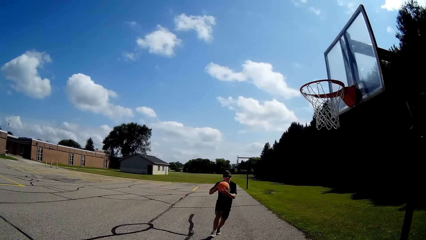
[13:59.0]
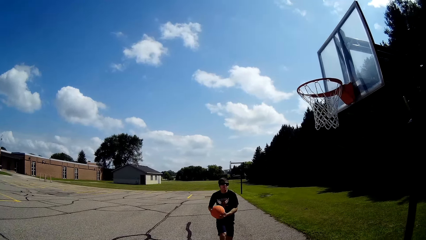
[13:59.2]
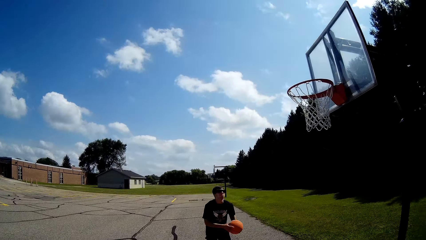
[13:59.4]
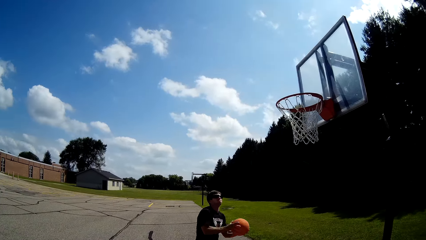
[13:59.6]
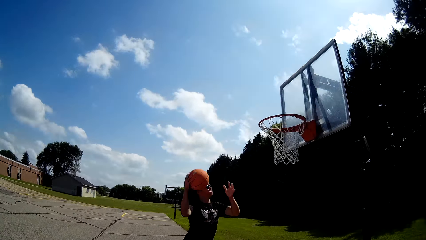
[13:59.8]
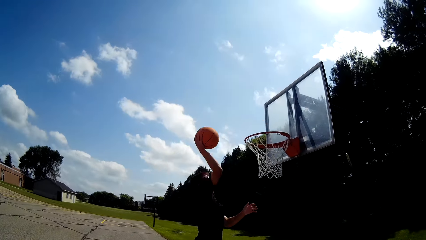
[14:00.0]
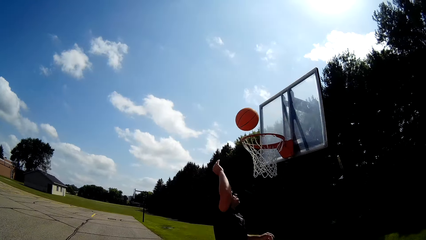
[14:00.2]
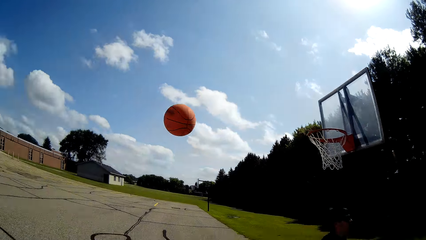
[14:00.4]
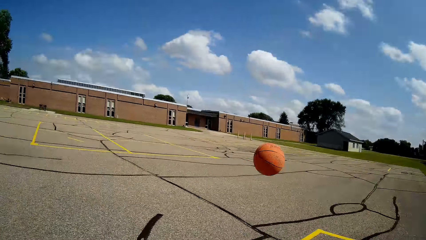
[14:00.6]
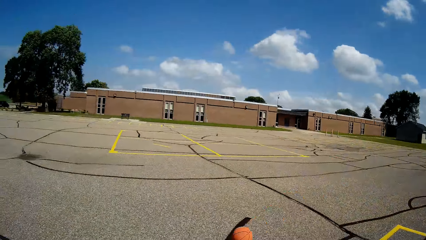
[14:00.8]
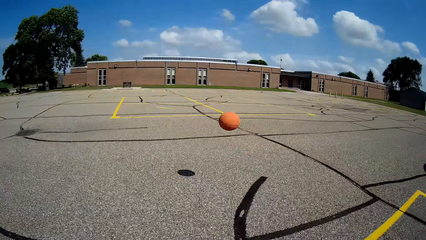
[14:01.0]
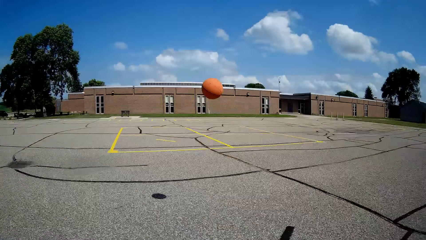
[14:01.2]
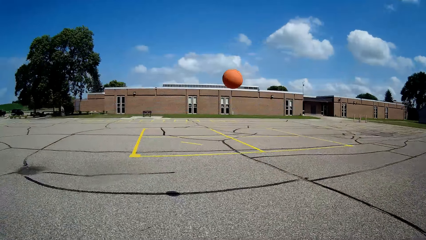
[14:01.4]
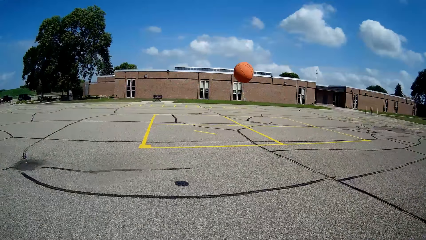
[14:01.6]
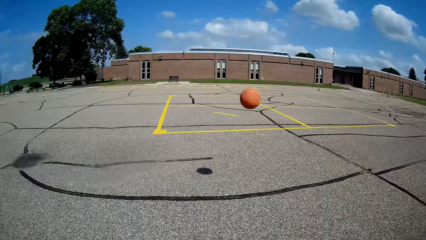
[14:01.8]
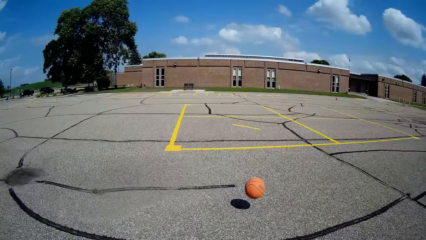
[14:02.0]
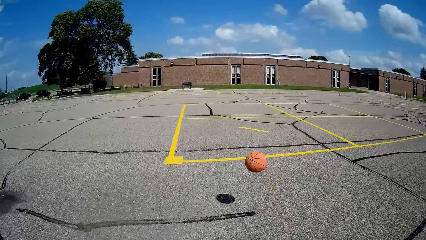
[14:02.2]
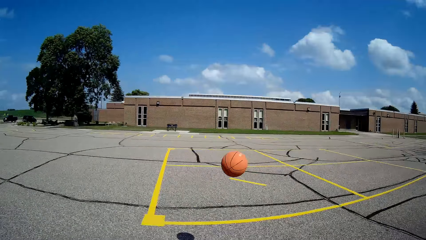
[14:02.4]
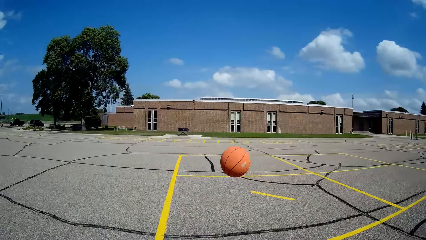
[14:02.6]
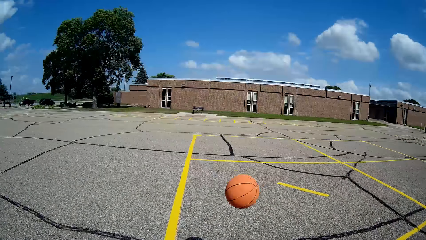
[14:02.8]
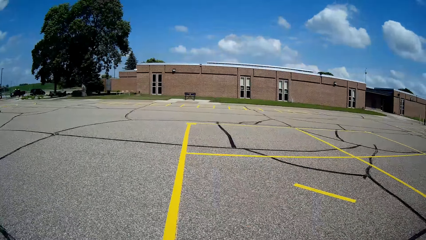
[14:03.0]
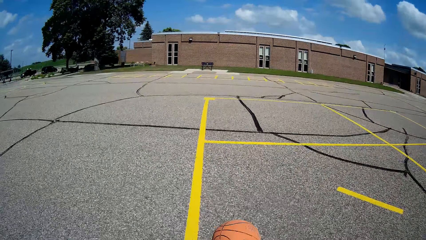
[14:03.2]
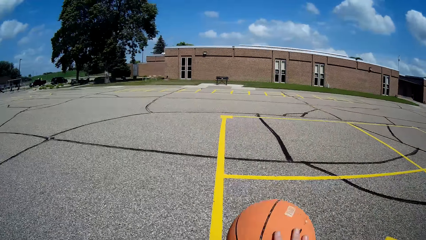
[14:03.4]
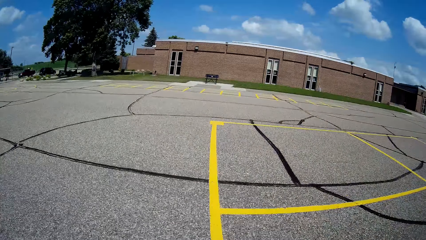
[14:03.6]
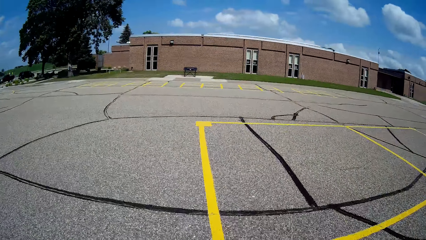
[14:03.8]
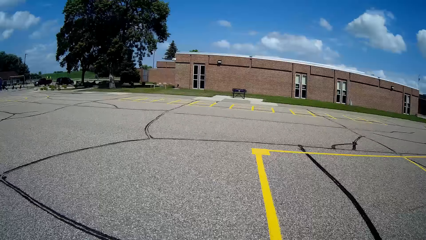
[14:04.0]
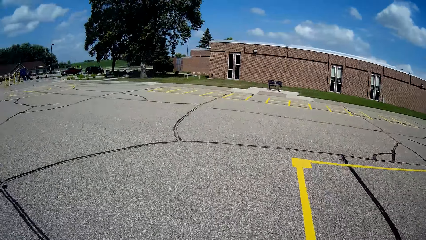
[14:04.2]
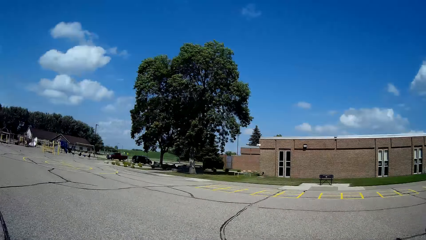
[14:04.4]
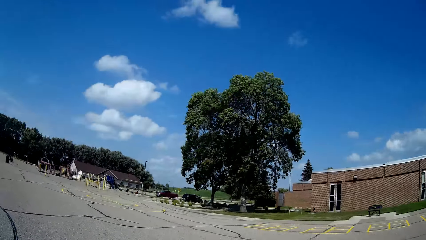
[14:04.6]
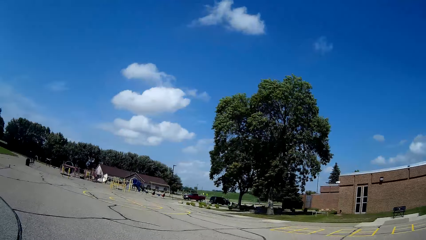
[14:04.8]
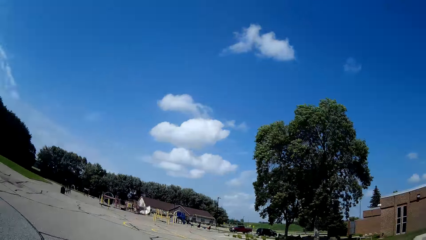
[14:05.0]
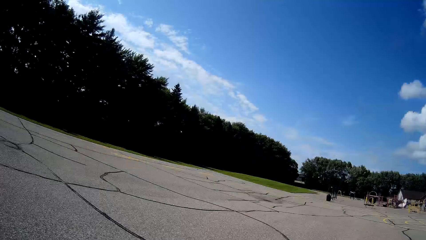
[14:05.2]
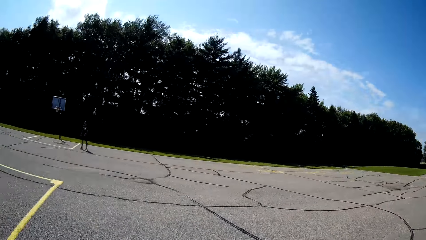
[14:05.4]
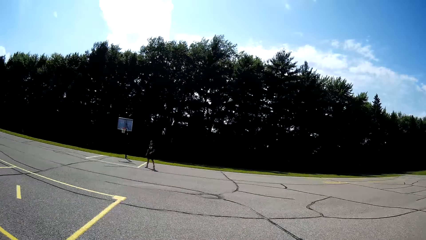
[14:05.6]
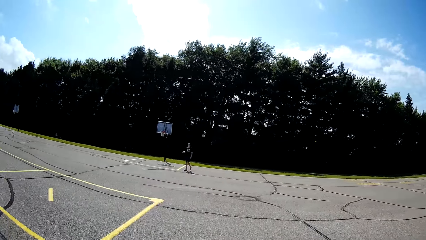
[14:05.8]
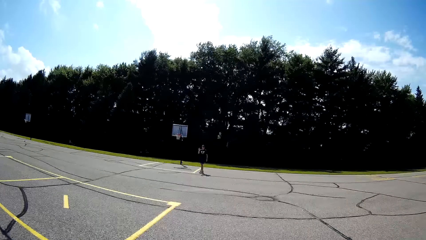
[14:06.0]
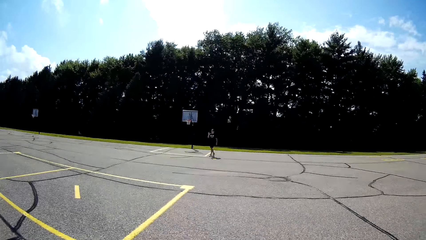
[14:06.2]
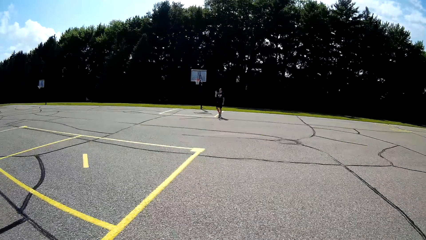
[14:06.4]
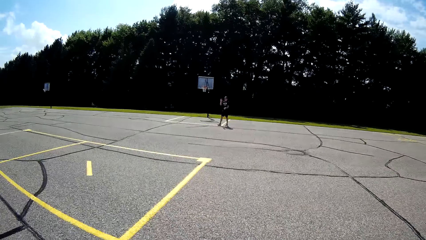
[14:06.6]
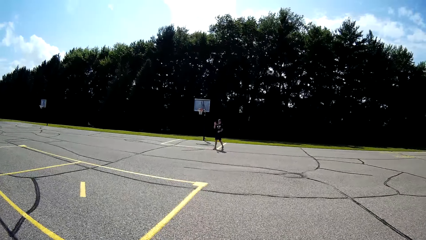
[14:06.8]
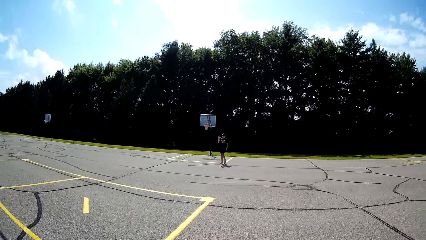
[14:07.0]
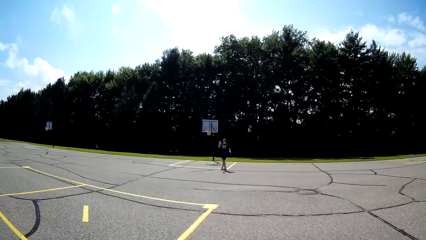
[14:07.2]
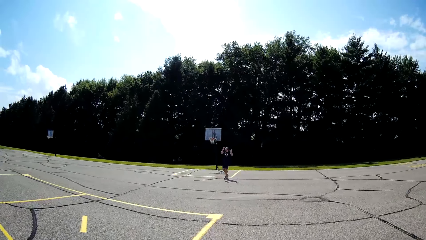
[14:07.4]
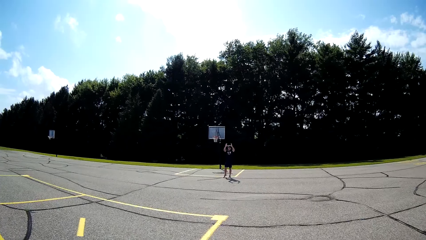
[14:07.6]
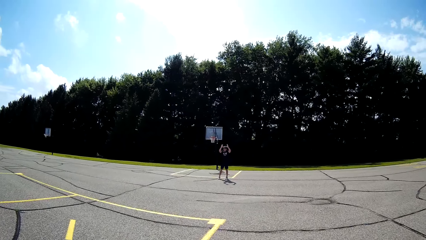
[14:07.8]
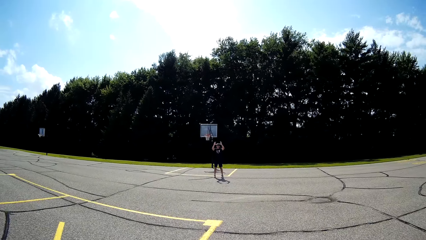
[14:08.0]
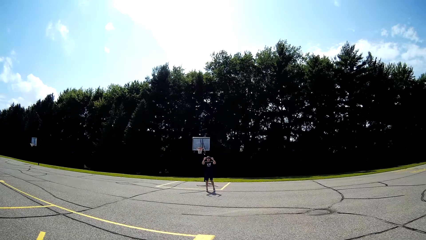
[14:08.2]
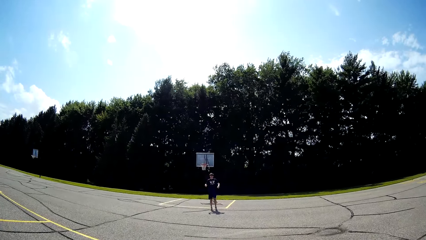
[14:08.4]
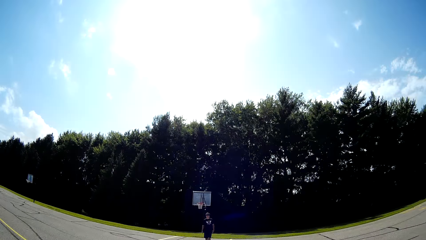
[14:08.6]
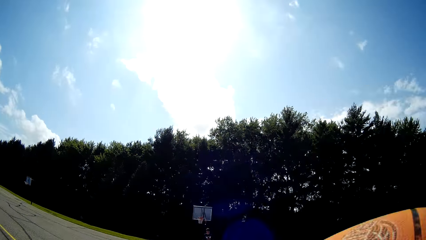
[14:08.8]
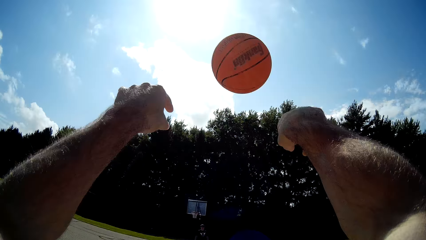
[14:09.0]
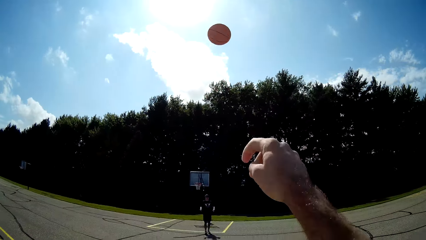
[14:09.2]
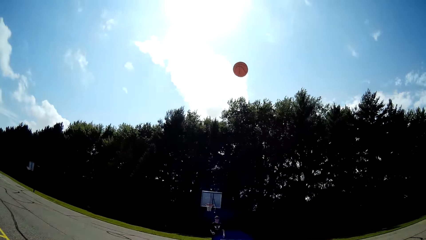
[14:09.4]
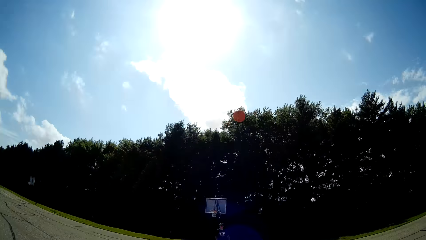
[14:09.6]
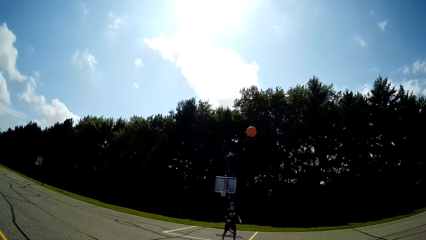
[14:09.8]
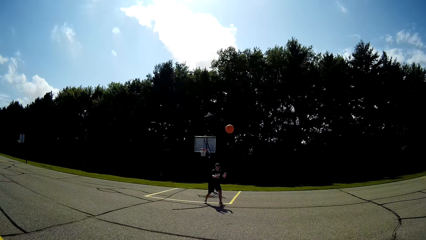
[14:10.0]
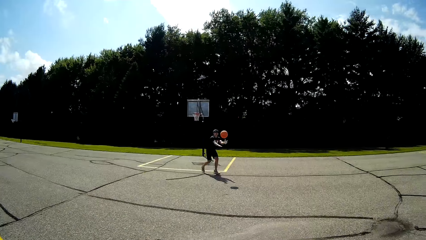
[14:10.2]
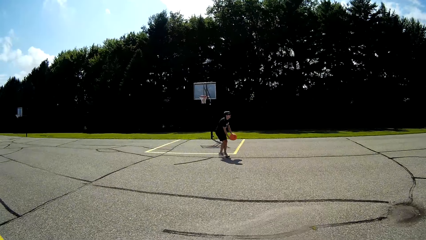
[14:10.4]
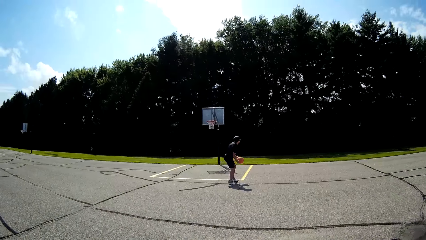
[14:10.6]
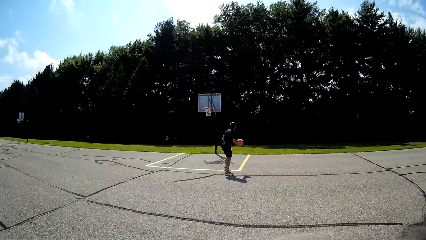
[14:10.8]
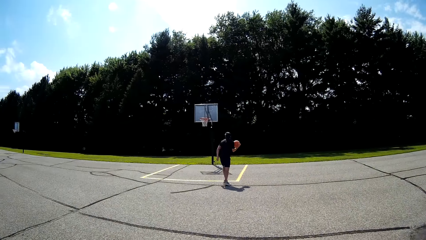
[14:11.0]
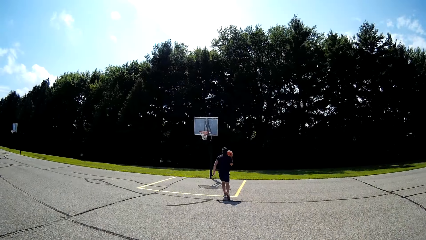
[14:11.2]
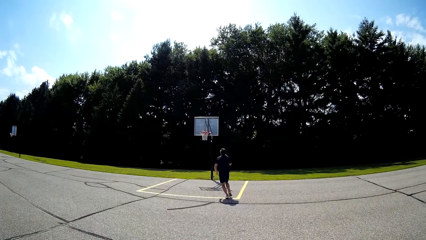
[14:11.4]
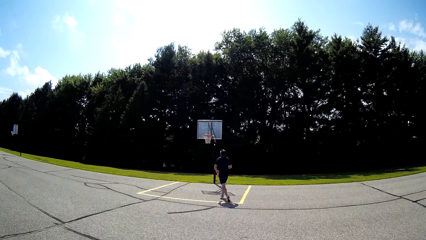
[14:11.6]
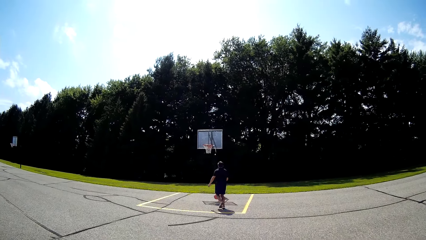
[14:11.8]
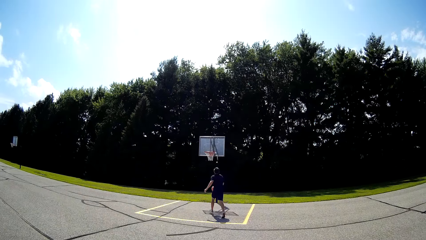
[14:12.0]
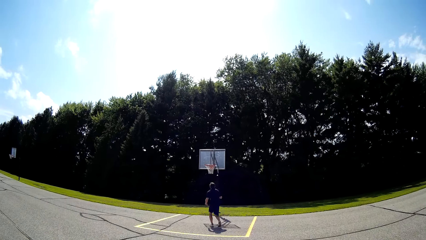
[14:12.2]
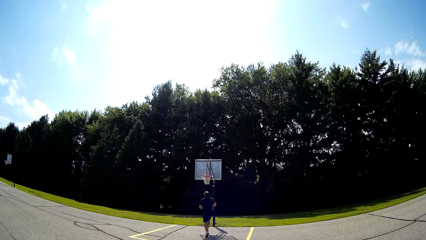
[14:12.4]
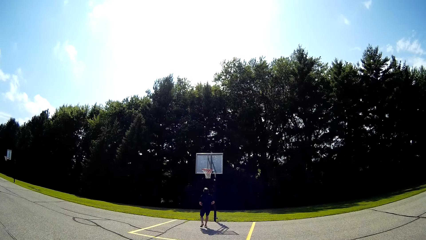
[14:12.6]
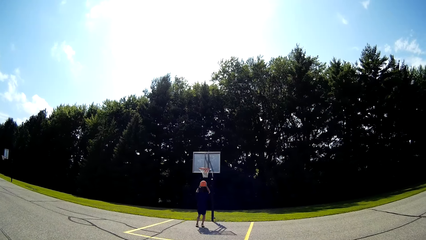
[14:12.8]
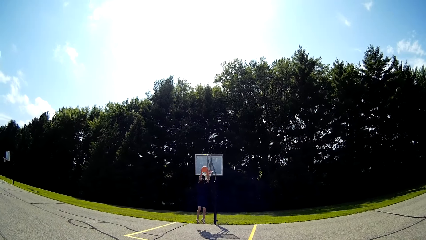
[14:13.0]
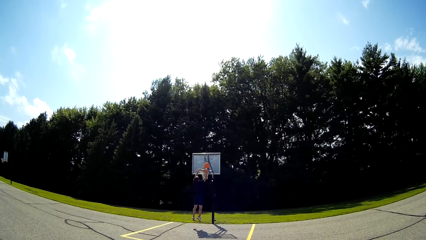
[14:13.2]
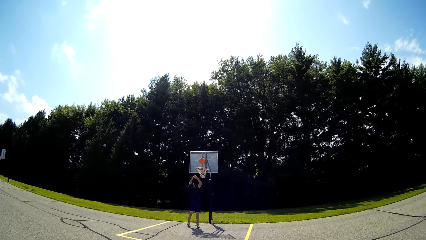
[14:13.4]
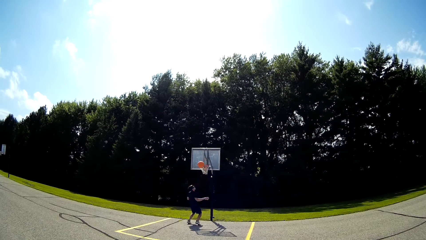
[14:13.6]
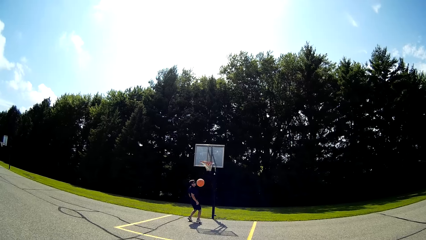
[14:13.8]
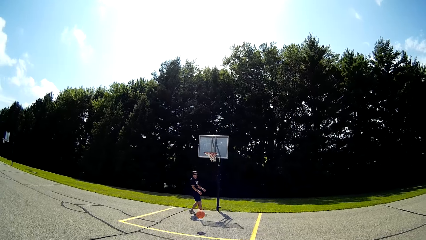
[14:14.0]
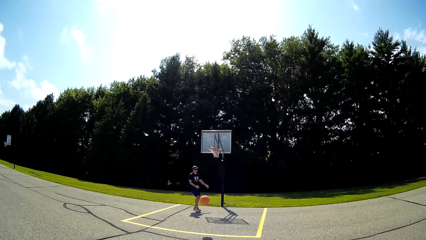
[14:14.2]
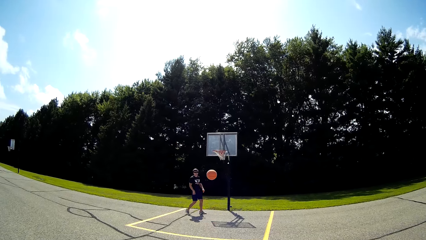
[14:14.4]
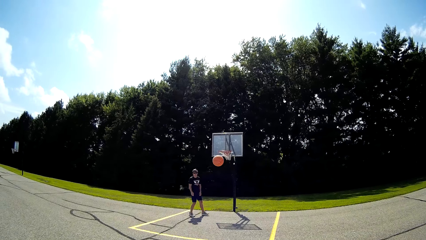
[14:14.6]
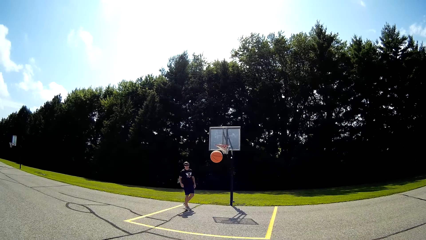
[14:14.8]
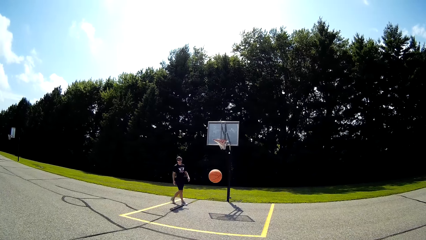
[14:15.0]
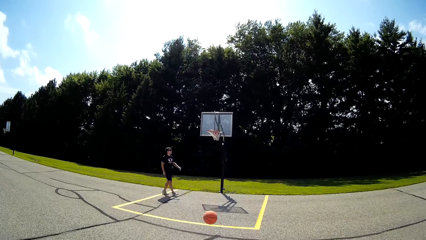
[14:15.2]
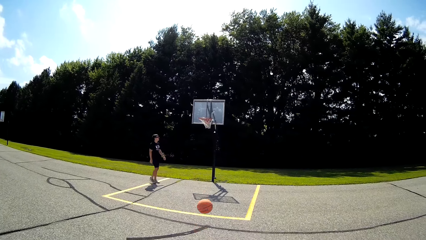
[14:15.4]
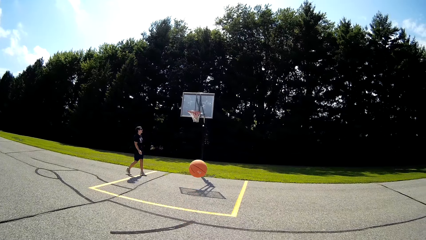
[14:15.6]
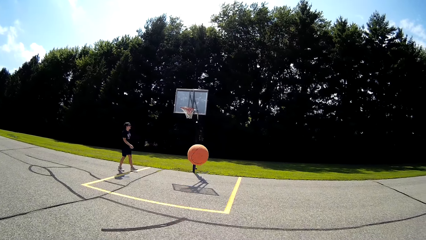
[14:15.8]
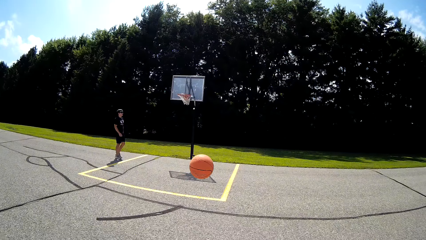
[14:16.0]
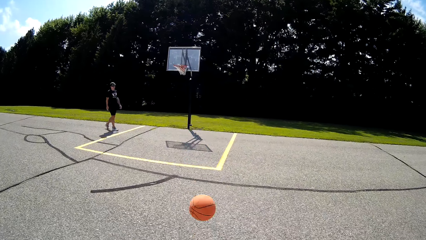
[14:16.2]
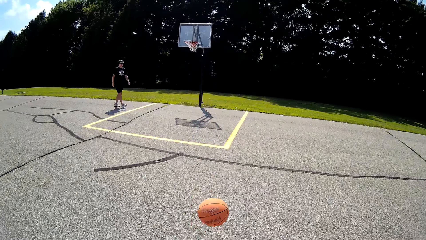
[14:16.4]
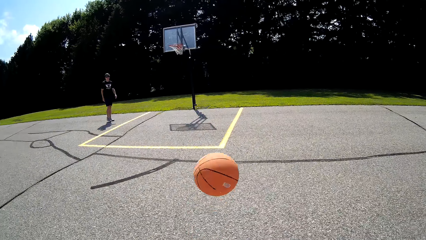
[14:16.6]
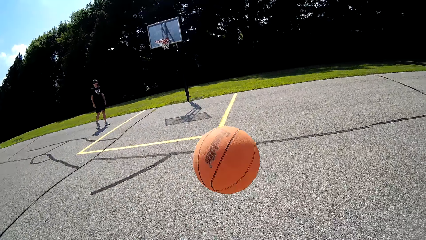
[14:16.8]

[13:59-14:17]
A man catches a ball. The man shoots the ball. The man stands on the court. The camera wearer looks at the ball. They catch the ball. They look at the man. The man converses with the camera wearer. The camera wearer throws the ball to the man. The man catches the ball, holds the ball and throws the ball through the hoop. The camera wearer looks at the ball.
